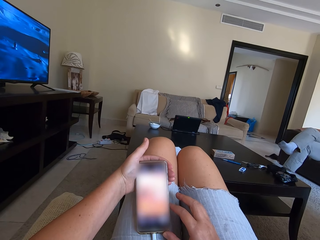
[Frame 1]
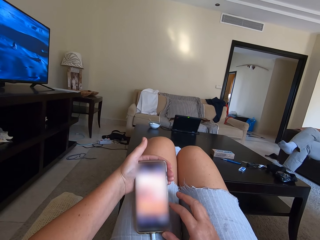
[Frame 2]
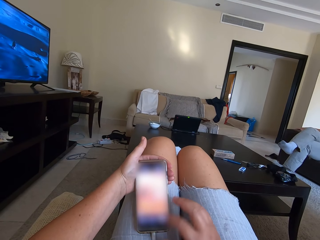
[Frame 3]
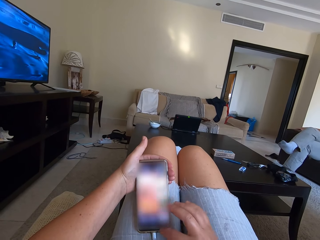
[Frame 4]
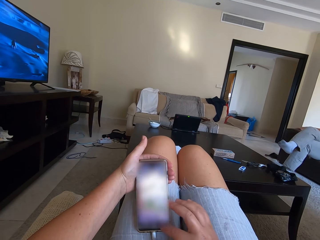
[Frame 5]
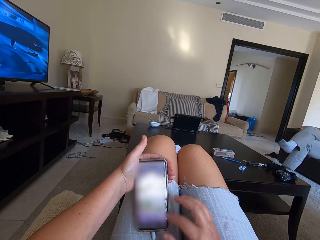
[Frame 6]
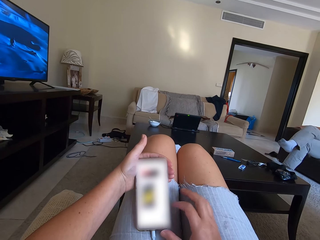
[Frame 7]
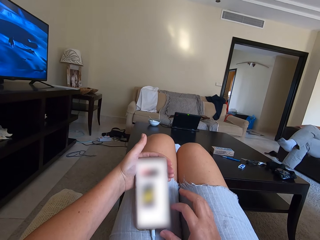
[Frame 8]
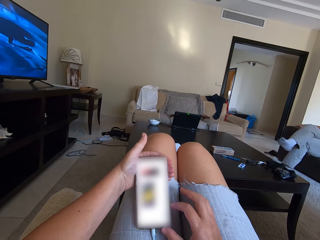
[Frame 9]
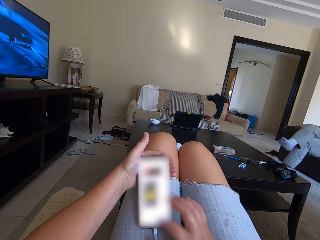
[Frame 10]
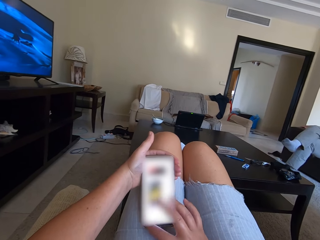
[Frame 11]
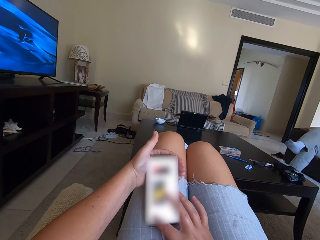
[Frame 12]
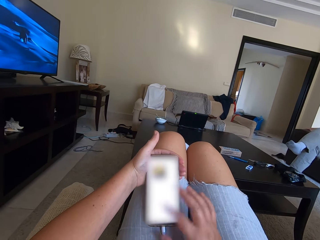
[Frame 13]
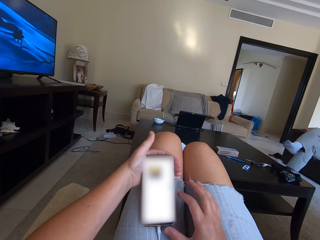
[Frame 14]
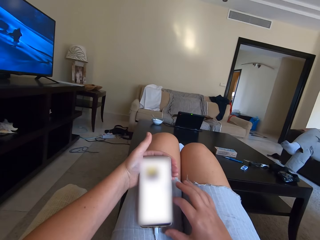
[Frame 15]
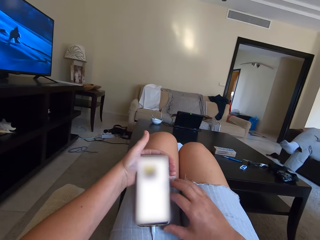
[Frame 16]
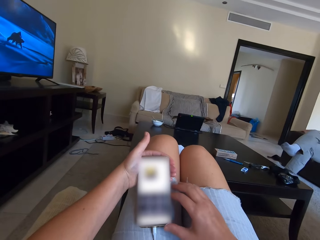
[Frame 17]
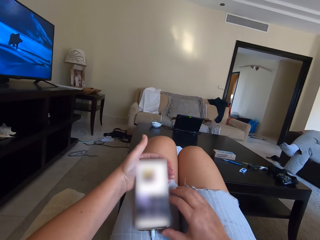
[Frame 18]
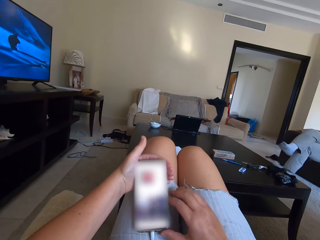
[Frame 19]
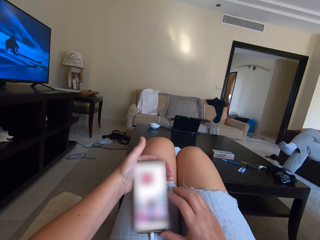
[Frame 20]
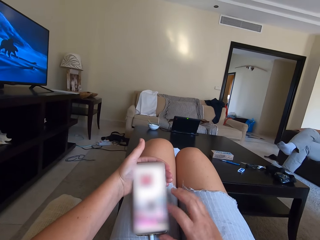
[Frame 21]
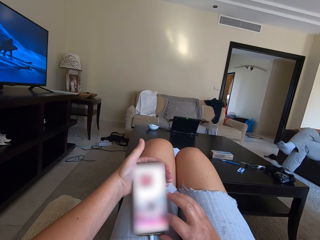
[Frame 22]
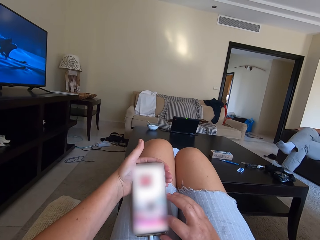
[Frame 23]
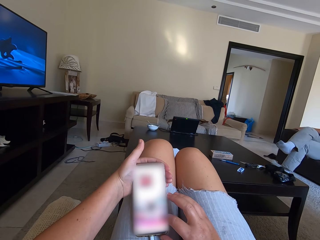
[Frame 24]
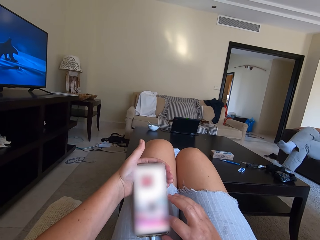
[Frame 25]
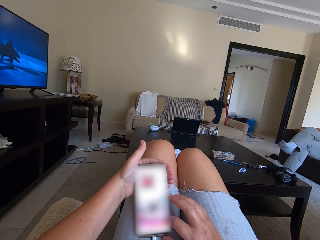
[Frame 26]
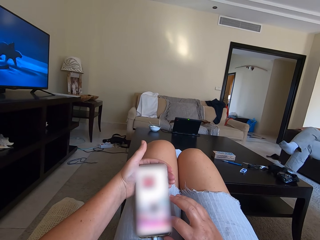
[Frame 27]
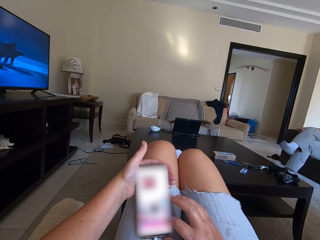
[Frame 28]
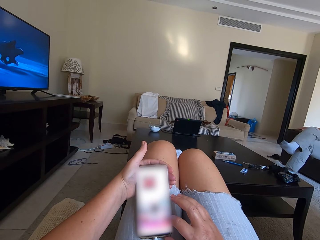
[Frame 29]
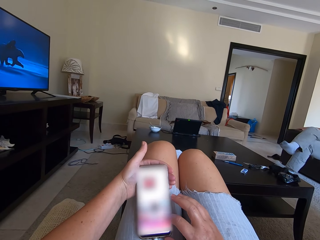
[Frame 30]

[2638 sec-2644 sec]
The camera wearer scrolls the phone.

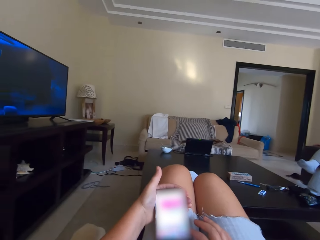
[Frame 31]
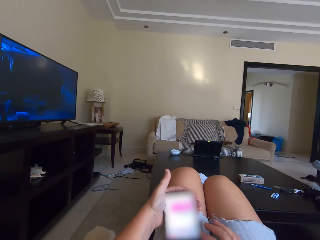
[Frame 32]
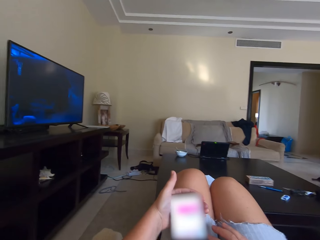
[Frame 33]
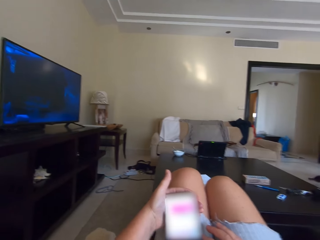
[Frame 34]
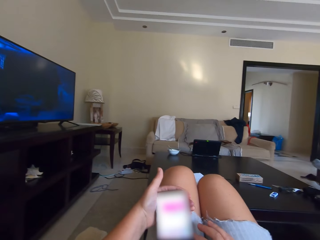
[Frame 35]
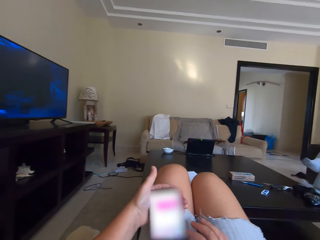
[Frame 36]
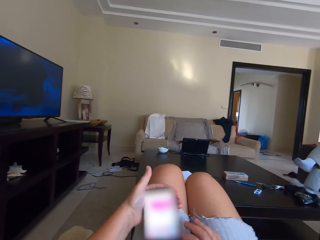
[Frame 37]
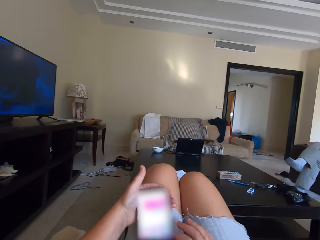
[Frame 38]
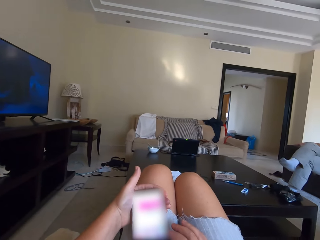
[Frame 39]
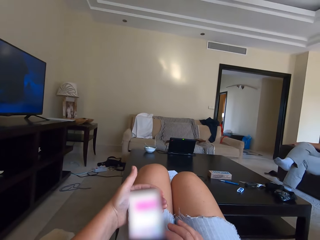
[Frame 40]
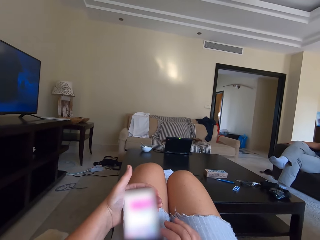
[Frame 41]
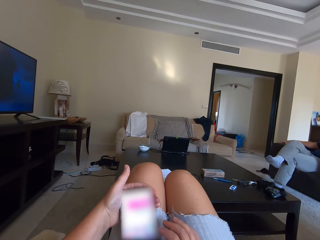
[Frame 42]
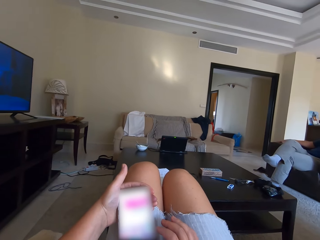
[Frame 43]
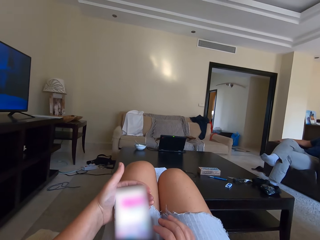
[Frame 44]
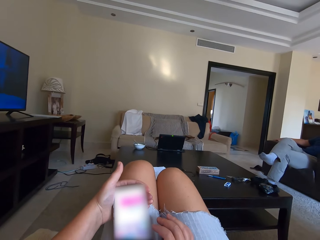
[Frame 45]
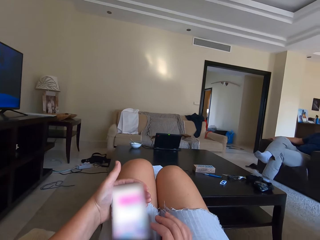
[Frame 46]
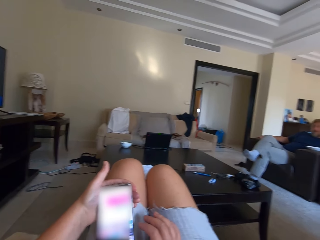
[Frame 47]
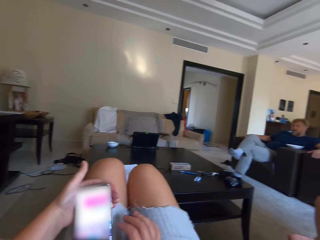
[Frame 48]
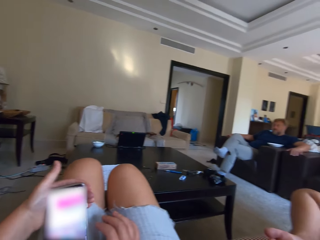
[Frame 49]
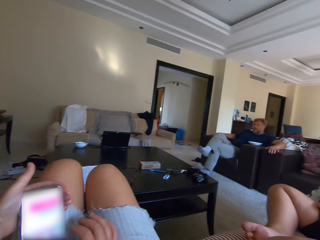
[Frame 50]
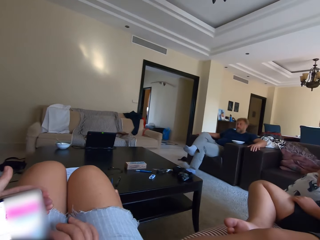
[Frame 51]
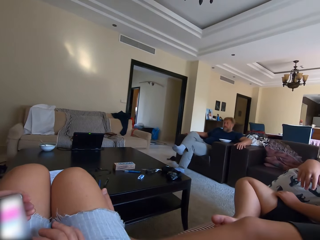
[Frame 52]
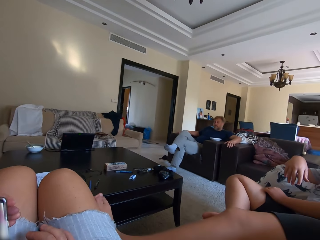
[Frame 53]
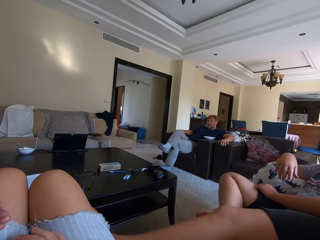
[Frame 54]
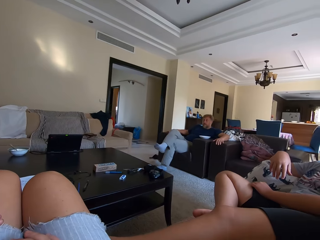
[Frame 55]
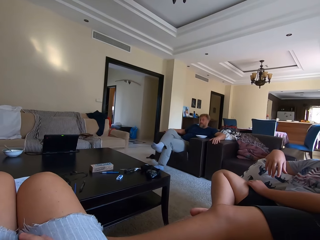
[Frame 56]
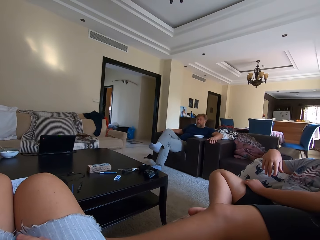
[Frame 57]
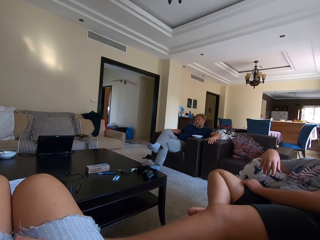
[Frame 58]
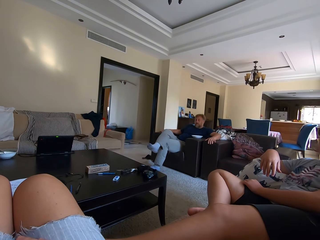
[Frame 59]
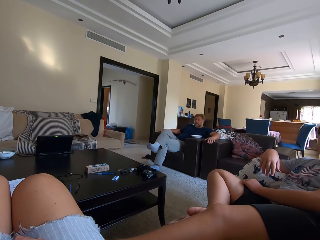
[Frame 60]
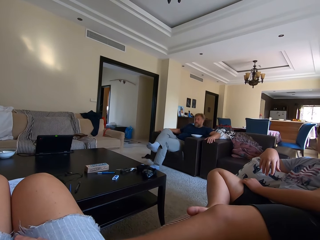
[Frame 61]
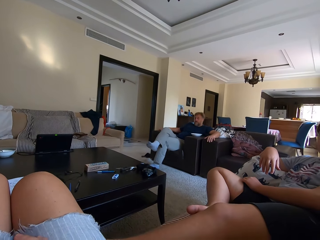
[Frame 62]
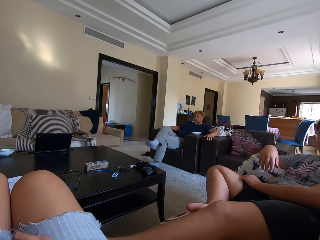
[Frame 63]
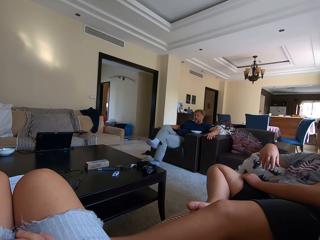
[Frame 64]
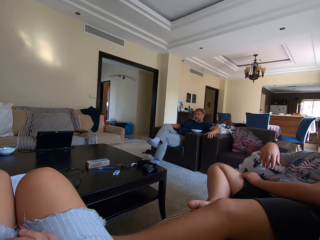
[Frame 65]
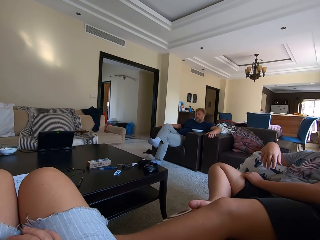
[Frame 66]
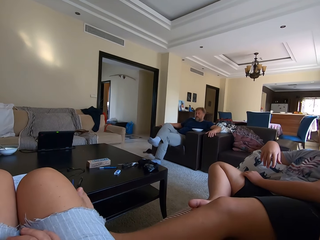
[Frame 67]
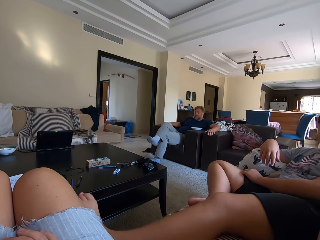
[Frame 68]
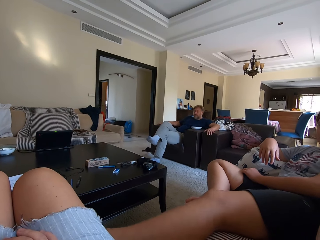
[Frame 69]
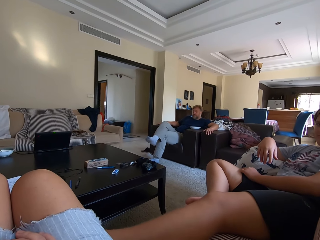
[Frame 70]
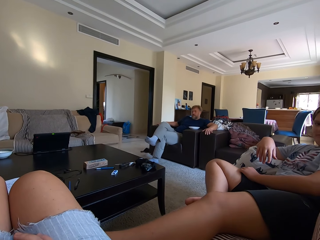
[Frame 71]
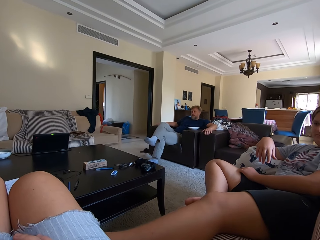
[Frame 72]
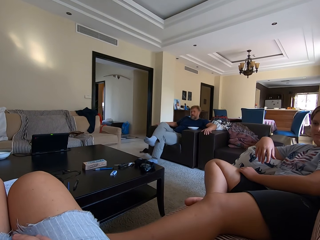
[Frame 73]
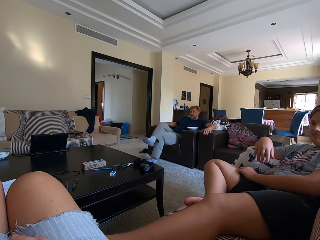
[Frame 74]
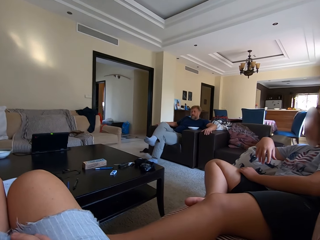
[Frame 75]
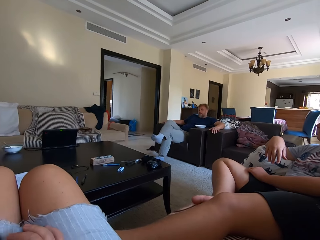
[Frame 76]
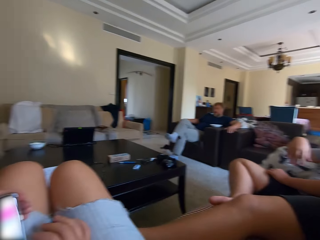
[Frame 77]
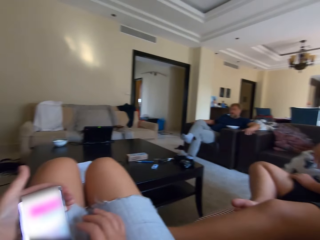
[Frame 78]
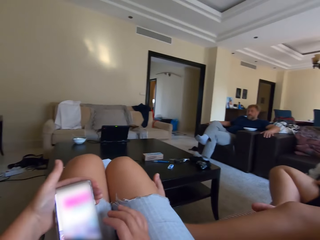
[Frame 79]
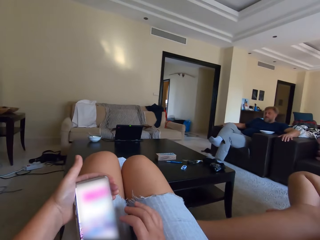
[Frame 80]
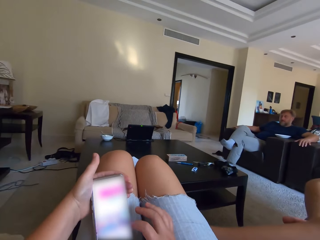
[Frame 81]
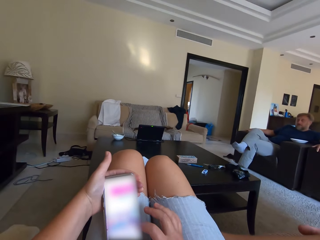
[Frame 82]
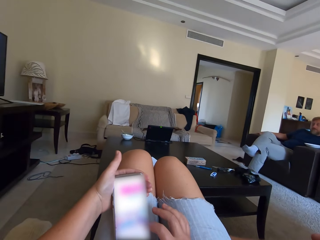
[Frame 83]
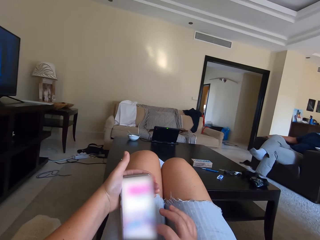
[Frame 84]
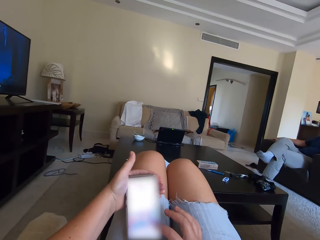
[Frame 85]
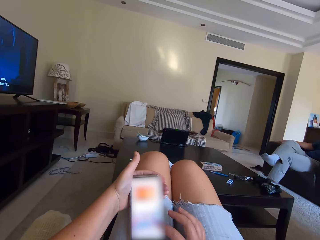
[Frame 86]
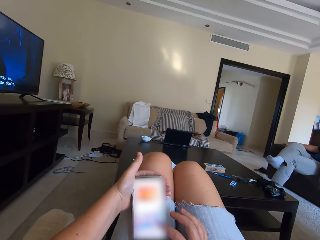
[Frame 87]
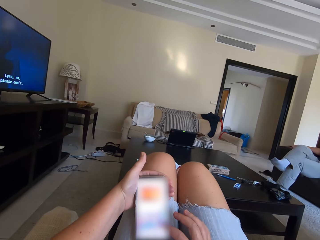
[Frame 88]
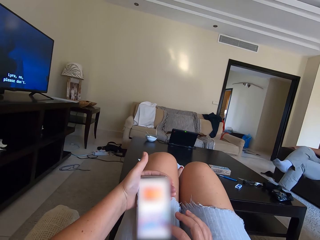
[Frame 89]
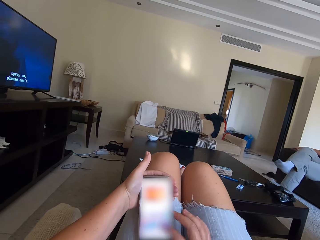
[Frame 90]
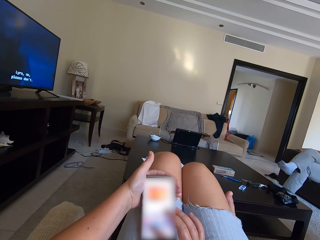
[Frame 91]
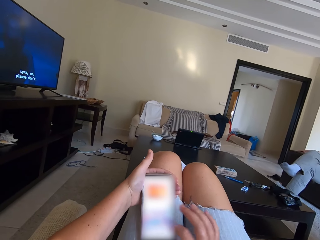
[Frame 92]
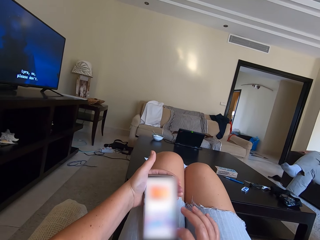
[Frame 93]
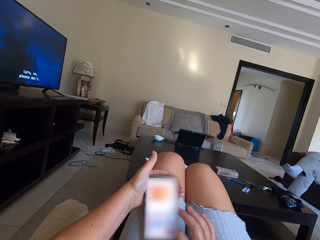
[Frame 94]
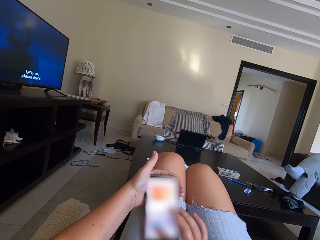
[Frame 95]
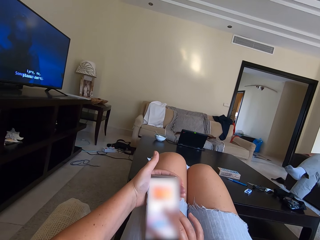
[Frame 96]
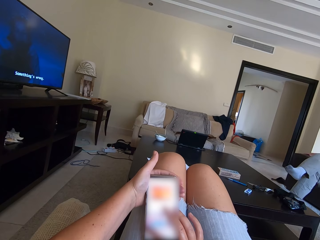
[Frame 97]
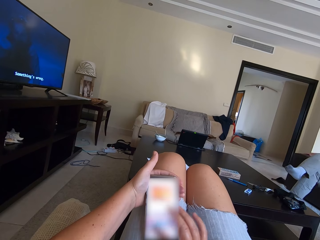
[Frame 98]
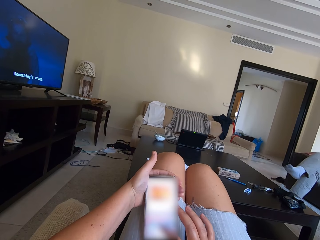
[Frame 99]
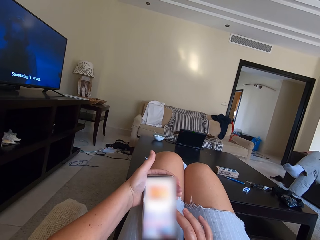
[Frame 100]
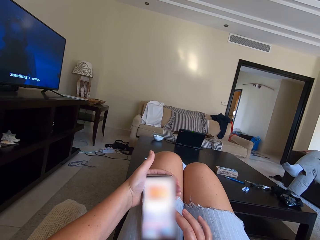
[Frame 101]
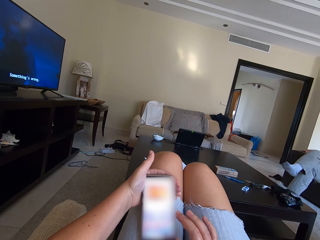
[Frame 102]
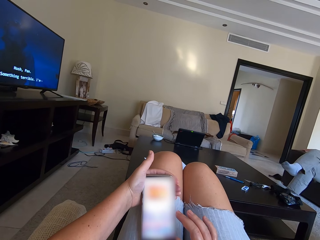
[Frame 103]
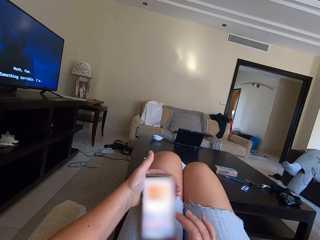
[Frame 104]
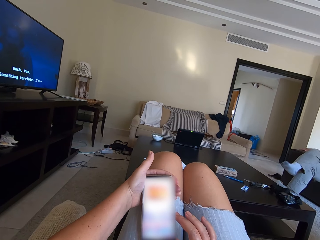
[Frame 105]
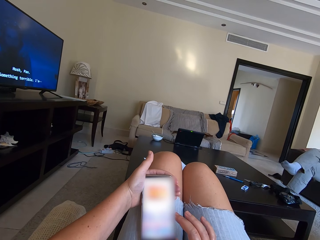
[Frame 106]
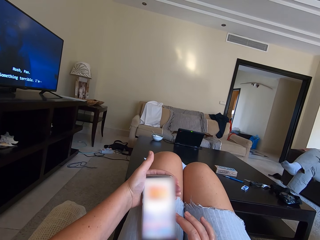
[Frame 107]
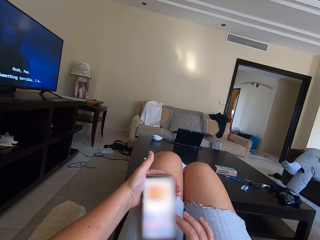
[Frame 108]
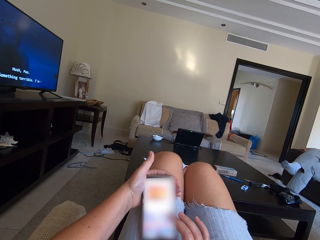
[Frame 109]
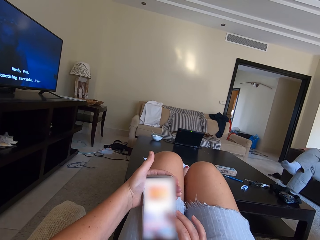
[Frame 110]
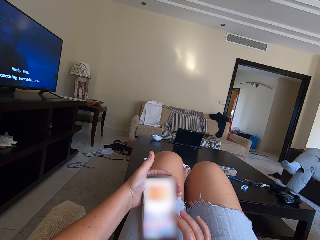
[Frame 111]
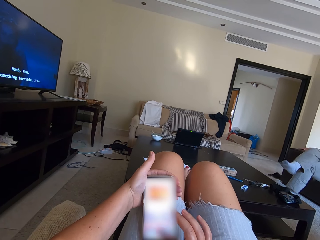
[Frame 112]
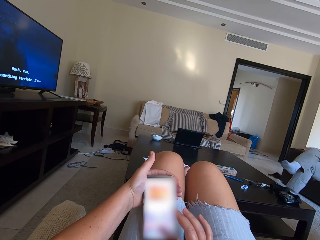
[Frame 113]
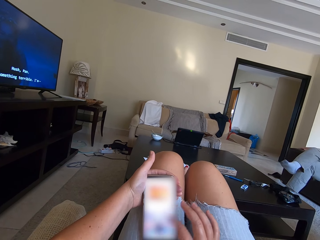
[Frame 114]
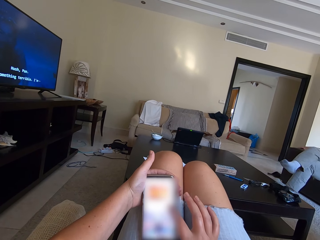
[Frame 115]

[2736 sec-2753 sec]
The camera wearer talks to a woman. They turn around. They scroll the phone.
